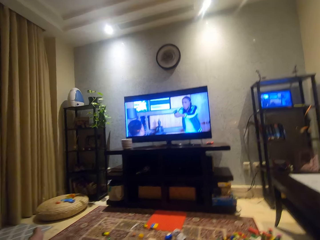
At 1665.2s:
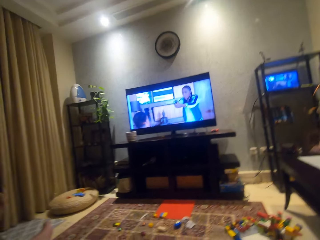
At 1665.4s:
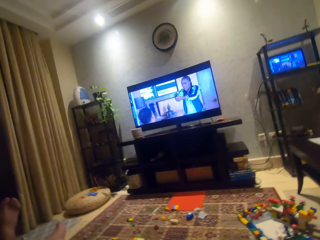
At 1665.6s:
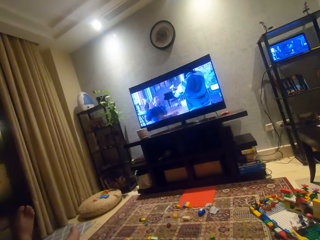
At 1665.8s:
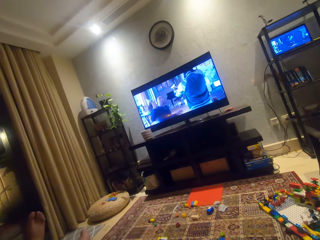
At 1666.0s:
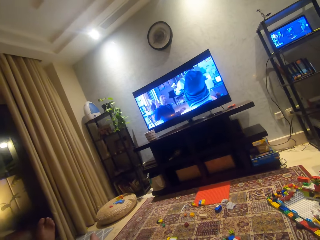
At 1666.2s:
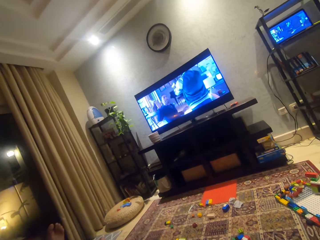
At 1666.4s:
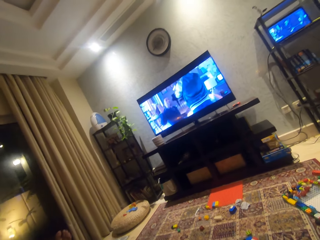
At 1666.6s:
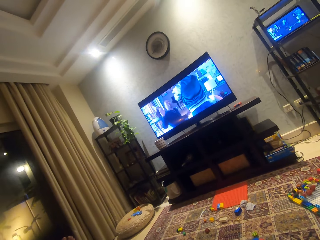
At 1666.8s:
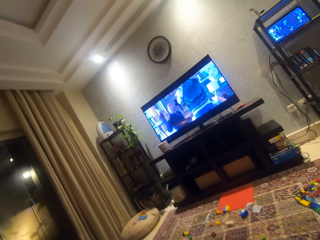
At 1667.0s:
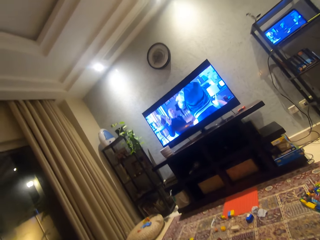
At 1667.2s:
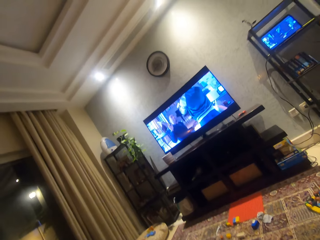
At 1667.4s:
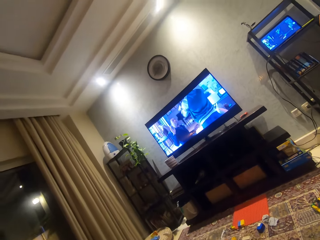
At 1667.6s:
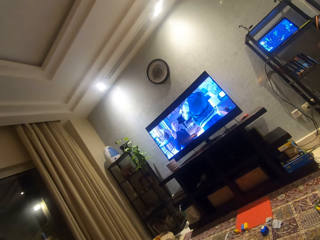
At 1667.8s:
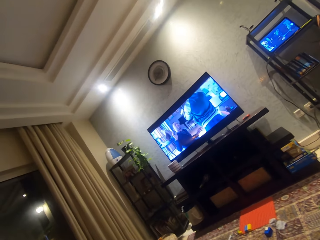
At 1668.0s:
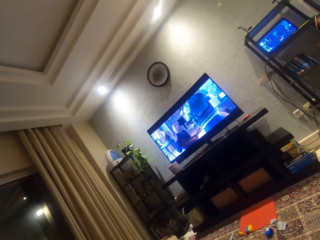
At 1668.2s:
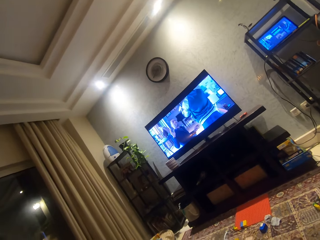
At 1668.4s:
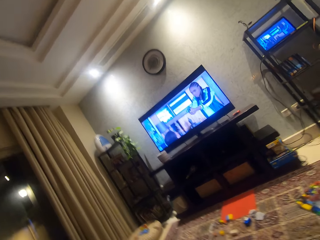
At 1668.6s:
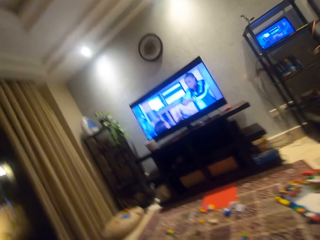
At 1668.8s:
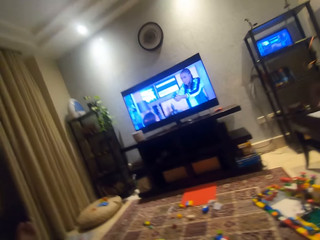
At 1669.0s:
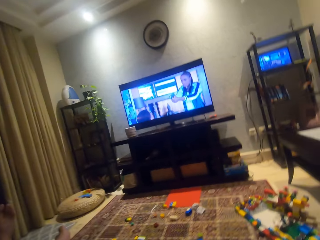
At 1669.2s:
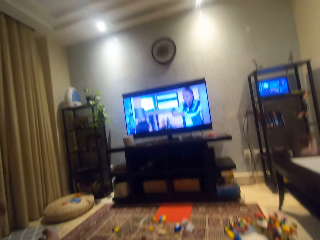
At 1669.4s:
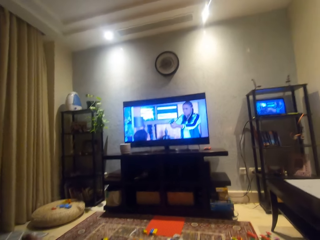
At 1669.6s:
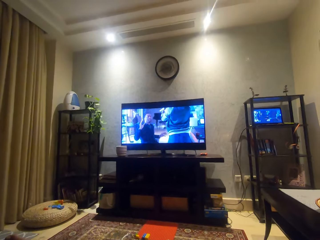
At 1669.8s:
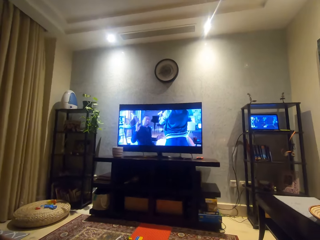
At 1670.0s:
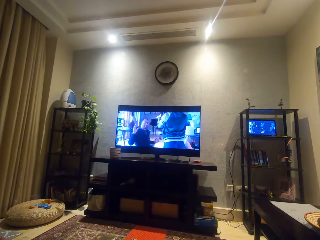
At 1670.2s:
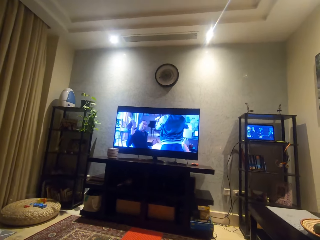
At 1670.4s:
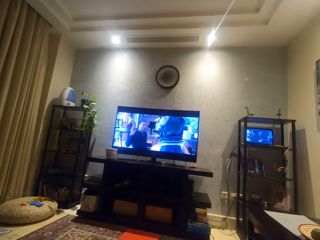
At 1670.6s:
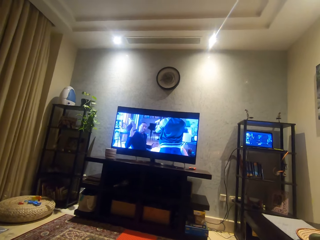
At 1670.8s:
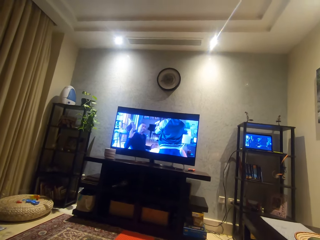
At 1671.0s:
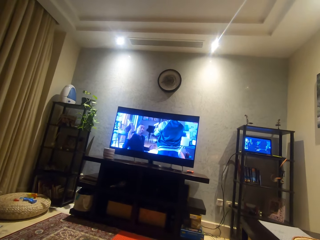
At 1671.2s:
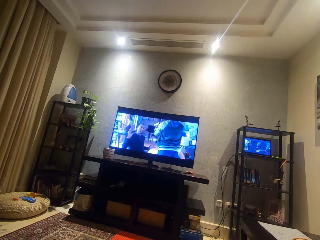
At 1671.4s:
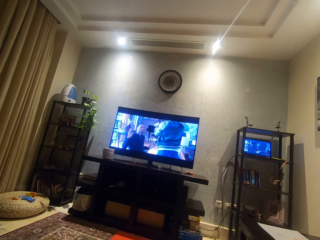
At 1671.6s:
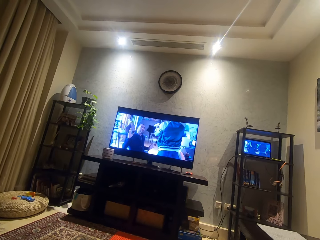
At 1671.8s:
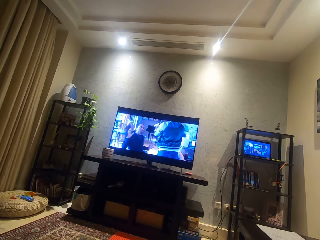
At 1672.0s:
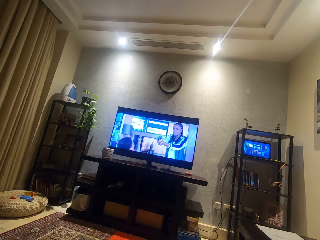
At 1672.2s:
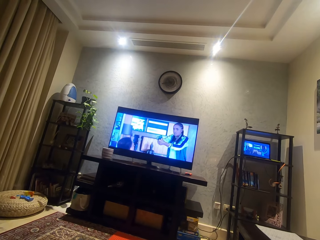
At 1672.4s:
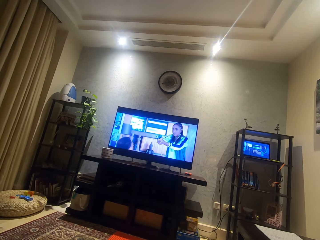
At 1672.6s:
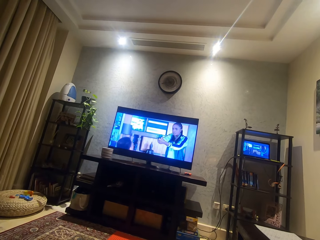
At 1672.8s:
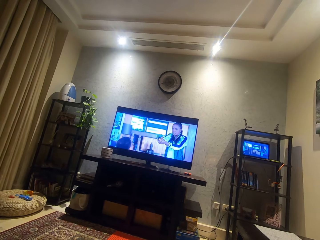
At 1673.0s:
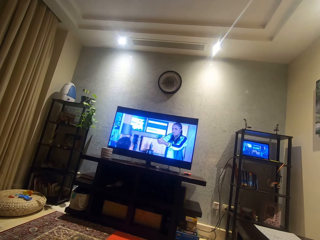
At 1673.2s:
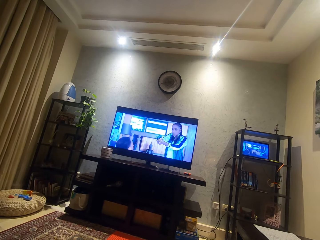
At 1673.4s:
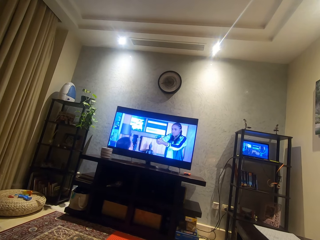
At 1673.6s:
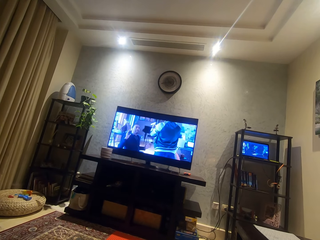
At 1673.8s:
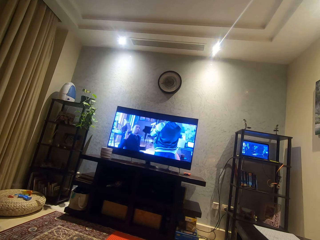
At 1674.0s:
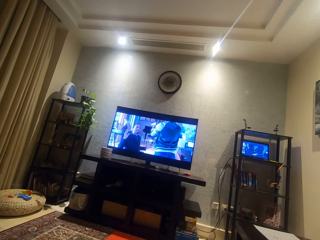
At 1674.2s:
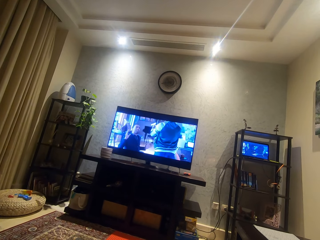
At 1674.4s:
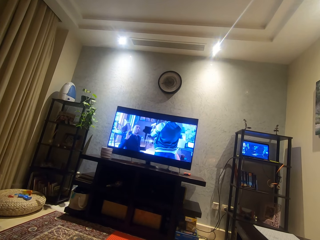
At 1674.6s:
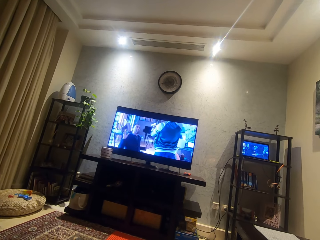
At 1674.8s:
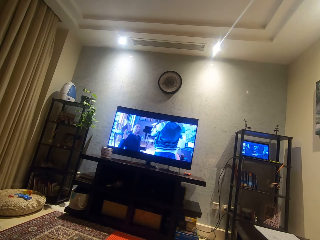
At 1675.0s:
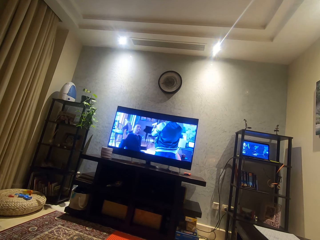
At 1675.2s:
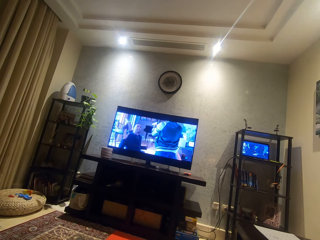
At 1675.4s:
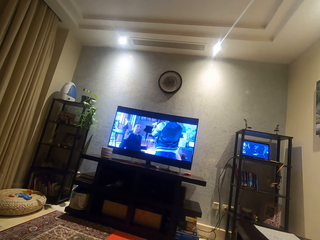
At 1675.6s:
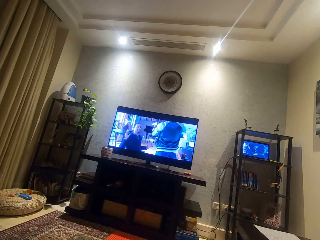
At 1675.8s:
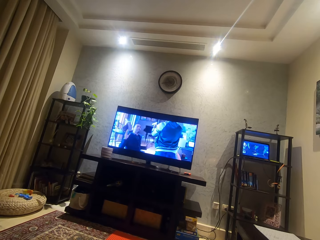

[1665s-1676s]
The camera wearer looks around.

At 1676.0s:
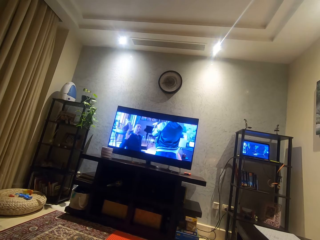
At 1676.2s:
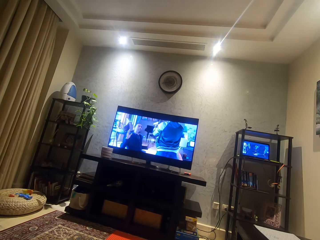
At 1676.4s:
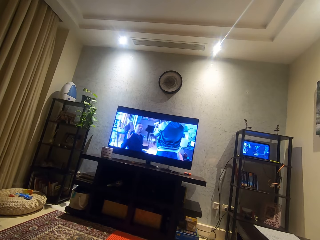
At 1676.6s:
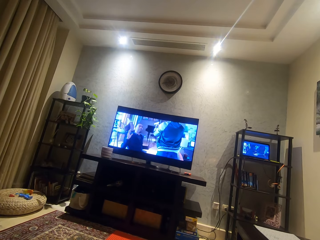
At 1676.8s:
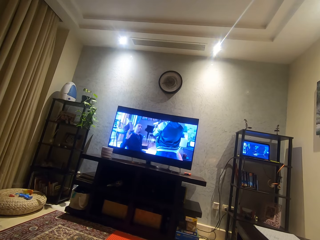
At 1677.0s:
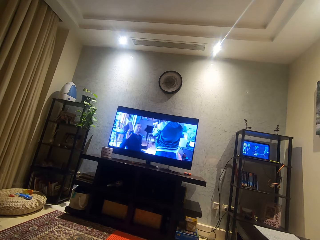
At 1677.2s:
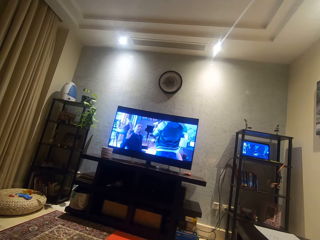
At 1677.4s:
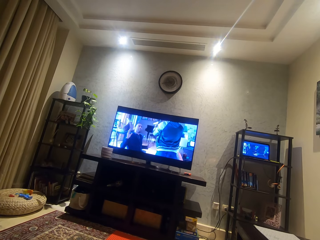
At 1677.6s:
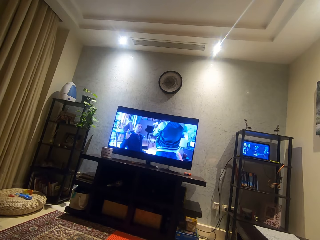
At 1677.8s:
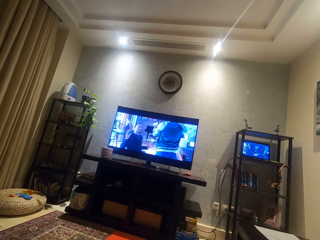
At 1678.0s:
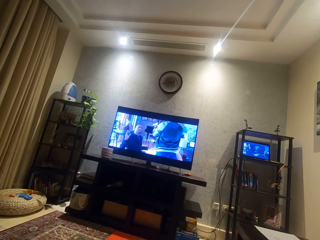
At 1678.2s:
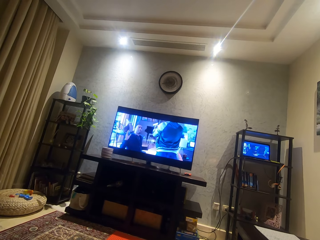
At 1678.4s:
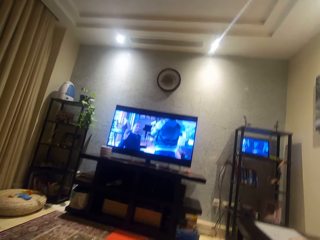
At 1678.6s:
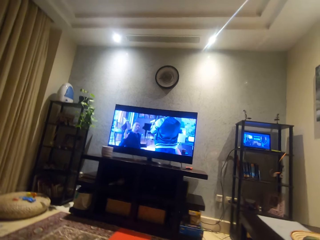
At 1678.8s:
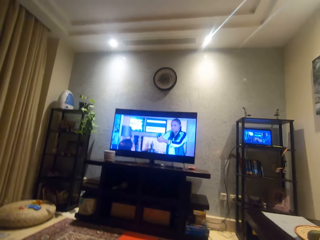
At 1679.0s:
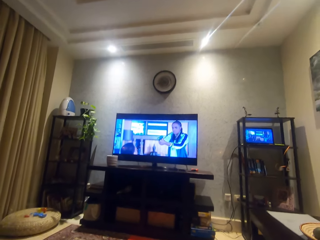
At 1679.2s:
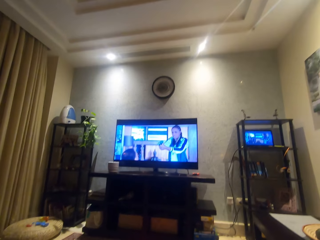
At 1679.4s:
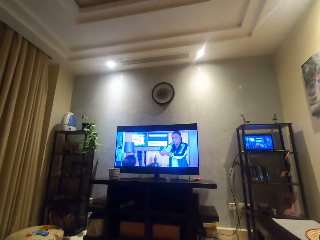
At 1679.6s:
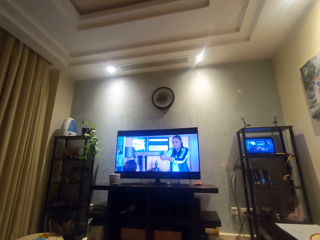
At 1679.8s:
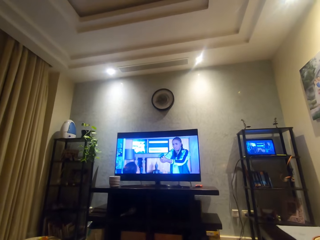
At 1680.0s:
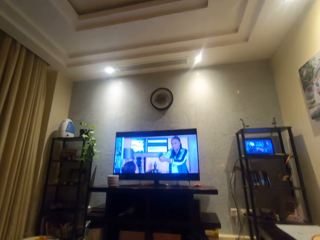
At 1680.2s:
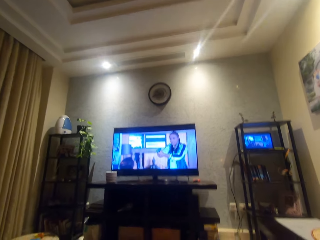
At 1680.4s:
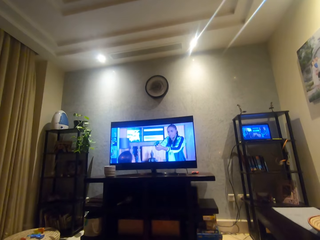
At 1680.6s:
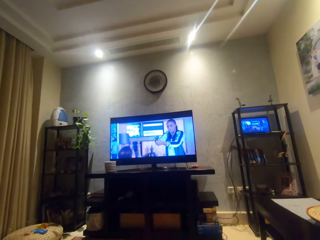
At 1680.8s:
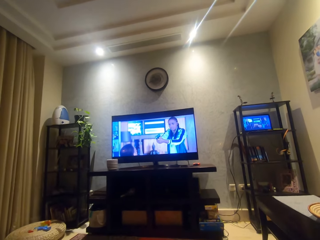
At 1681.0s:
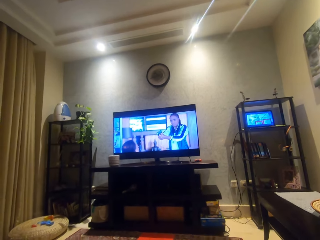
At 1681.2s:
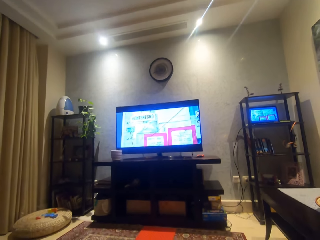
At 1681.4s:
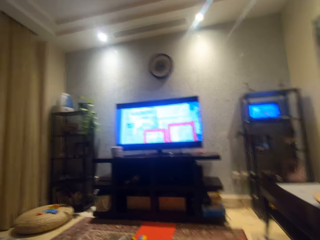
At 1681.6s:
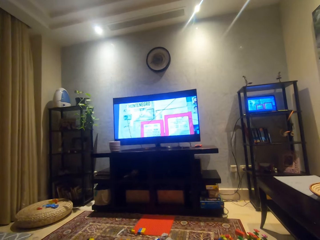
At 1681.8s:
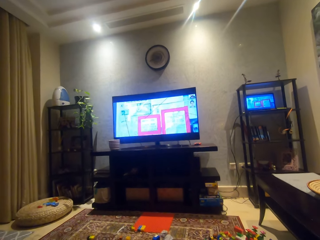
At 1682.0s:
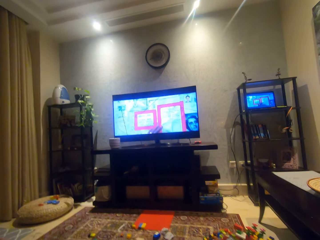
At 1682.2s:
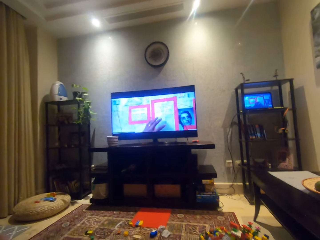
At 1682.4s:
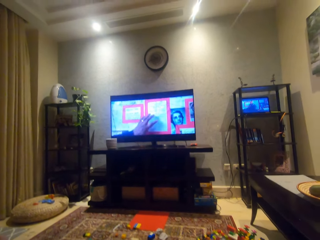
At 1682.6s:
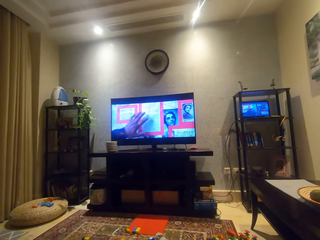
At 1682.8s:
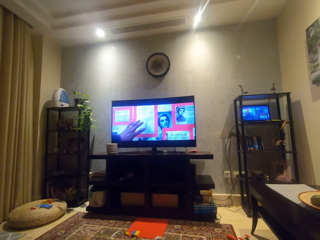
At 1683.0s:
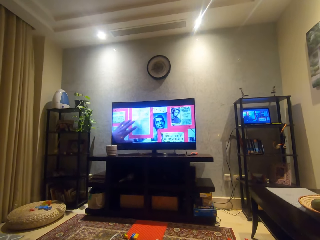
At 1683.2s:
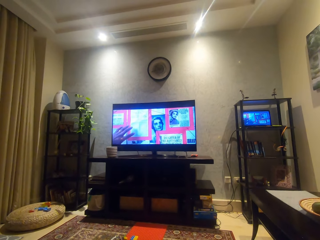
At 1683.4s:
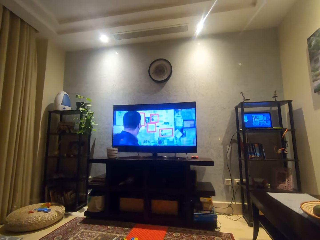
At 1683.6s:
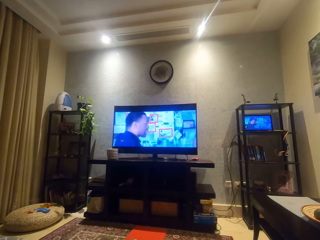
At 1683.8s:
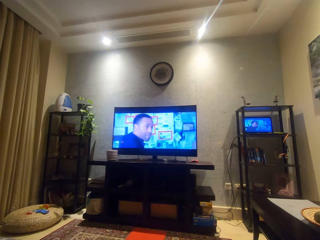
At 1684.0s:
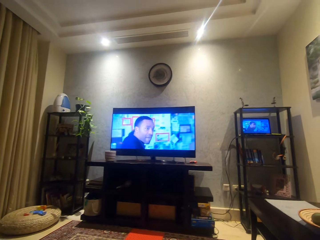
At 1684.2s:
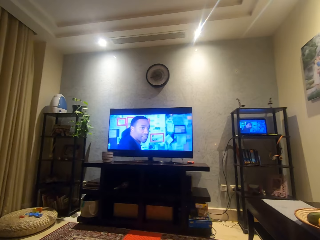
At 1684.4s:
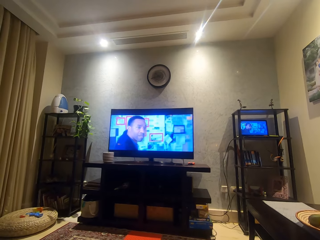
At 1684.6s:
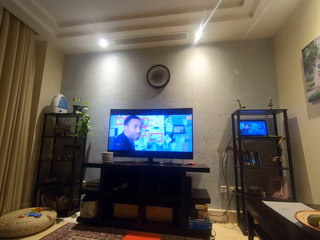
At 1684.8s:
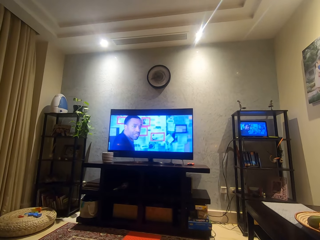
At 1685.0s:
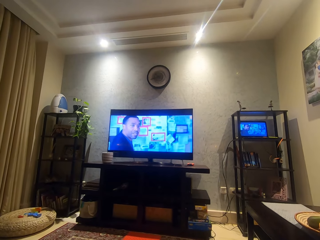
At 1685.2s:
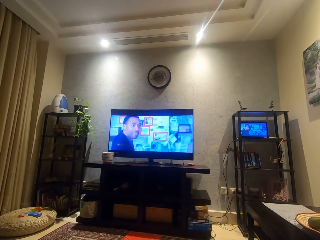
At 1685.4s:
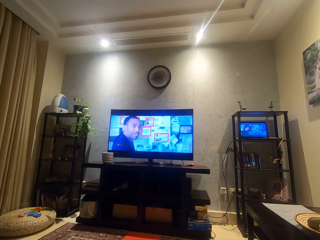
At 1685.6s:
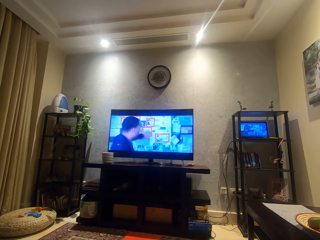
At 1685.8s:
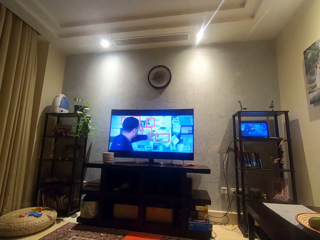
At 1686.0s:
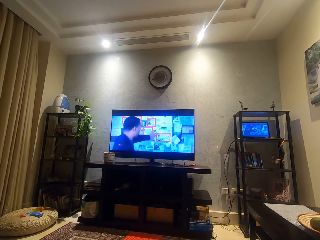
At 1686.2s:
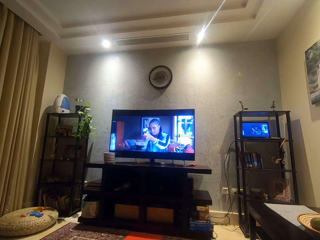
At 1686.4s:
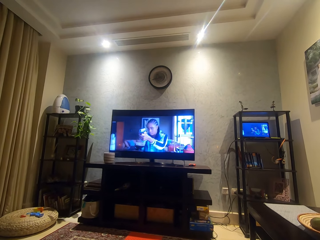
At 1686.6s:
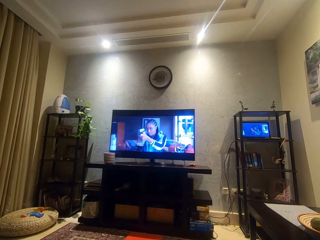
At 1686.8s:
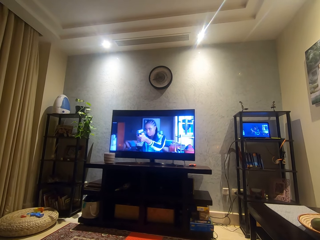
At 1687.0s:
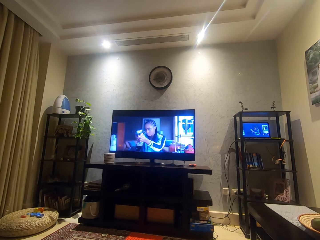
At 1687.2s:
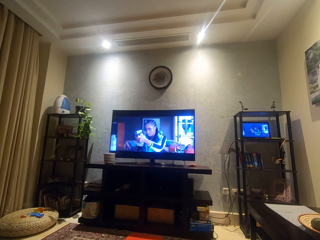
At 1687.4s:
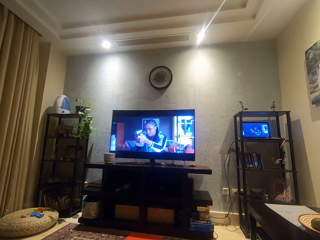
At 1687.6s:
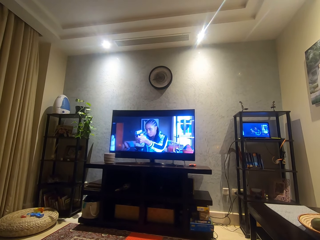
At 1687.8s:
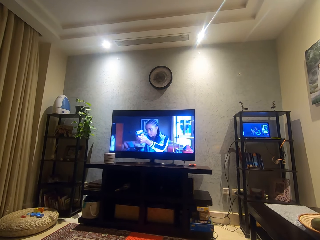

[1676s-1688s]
The camera wearer moves a bit.
